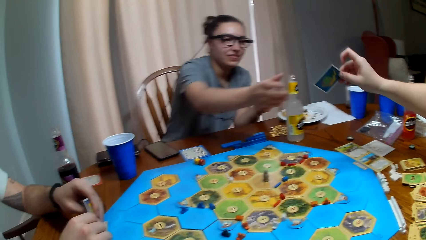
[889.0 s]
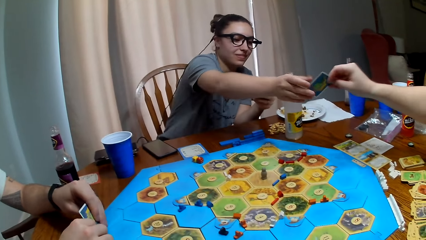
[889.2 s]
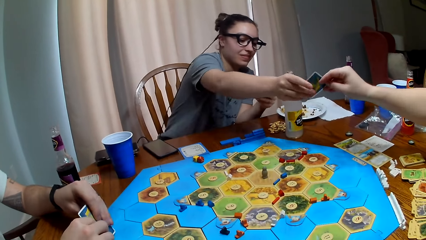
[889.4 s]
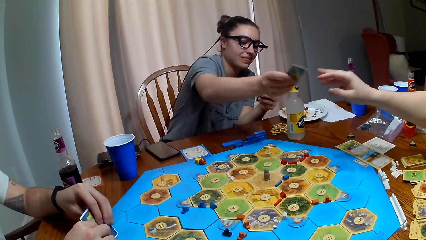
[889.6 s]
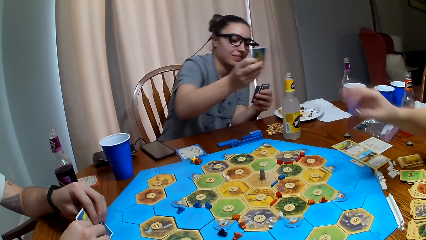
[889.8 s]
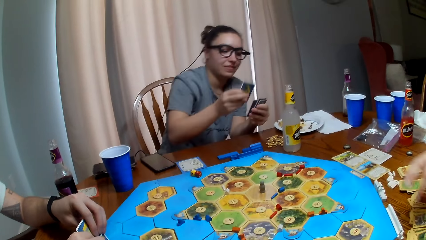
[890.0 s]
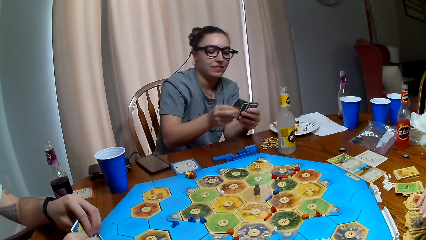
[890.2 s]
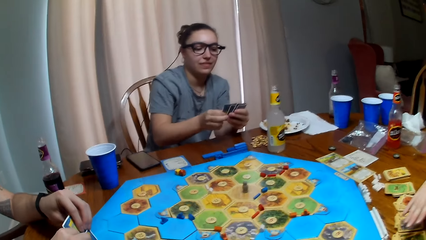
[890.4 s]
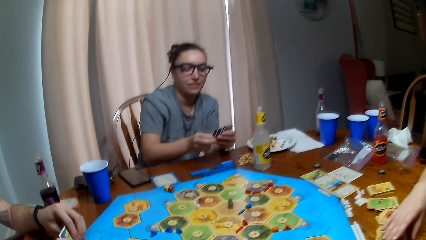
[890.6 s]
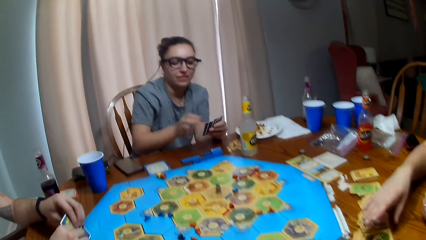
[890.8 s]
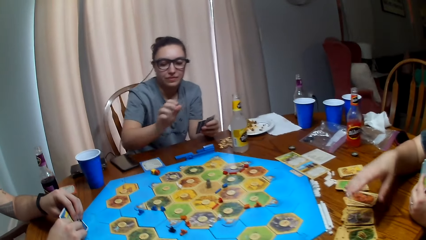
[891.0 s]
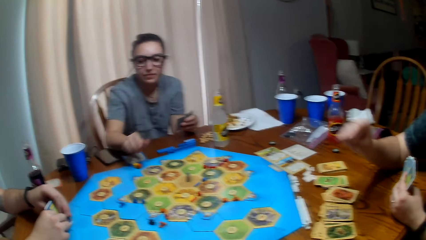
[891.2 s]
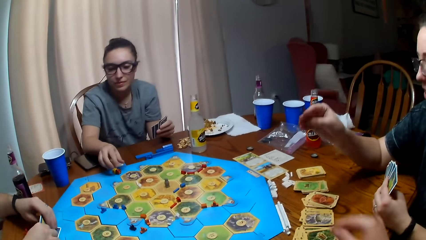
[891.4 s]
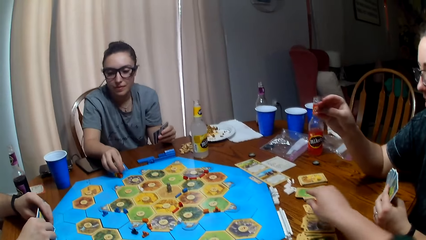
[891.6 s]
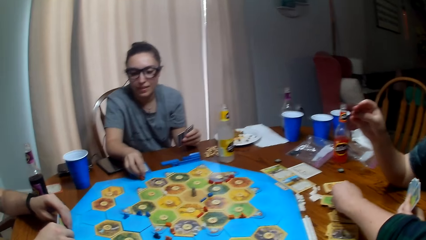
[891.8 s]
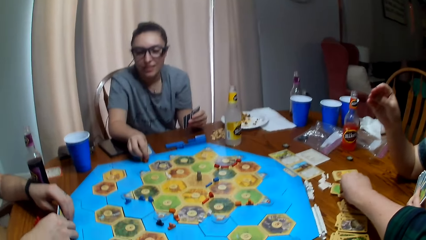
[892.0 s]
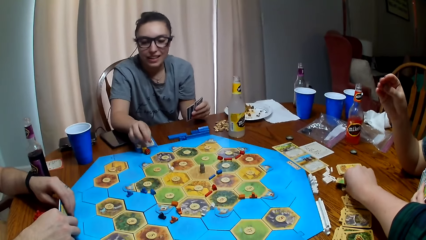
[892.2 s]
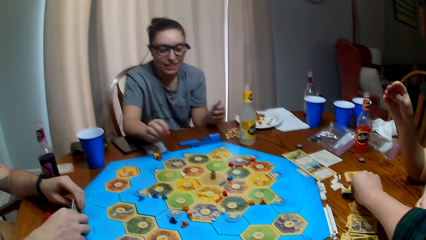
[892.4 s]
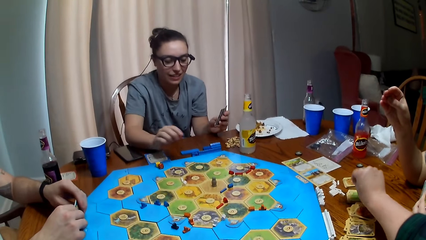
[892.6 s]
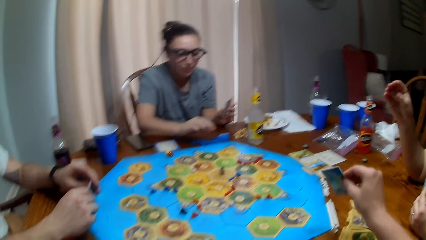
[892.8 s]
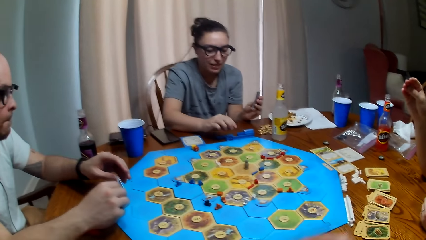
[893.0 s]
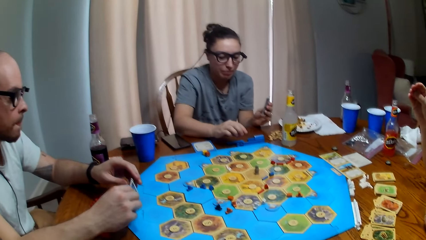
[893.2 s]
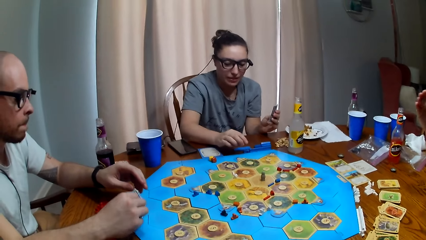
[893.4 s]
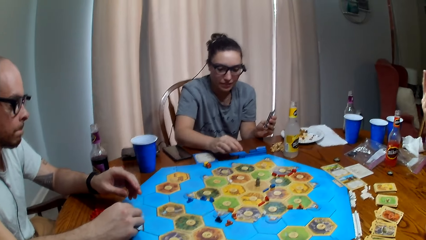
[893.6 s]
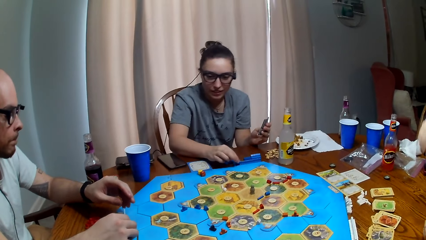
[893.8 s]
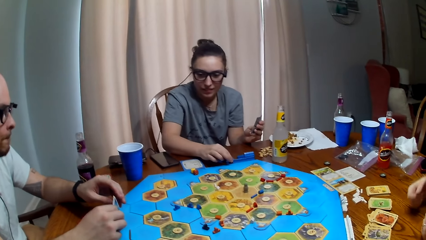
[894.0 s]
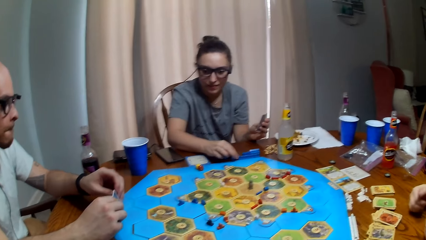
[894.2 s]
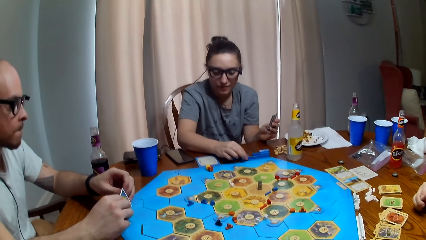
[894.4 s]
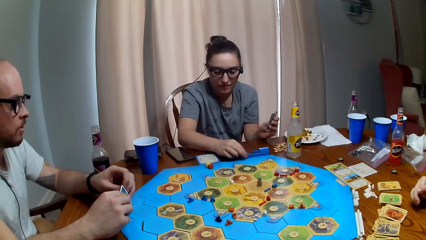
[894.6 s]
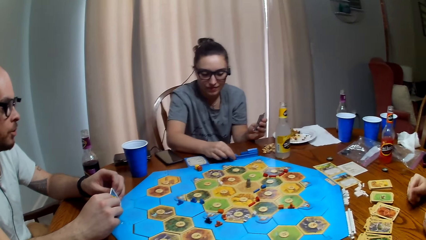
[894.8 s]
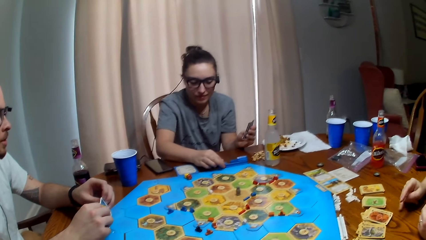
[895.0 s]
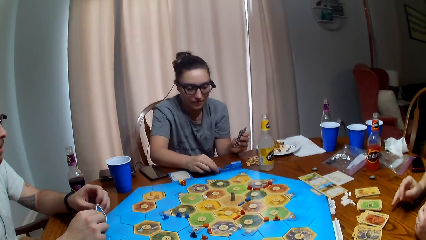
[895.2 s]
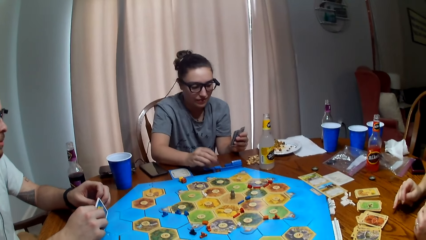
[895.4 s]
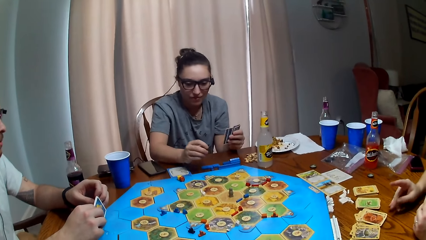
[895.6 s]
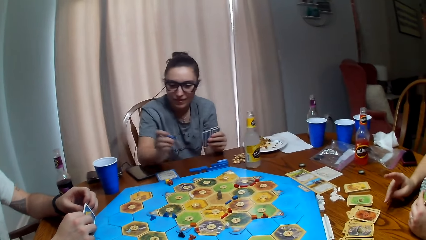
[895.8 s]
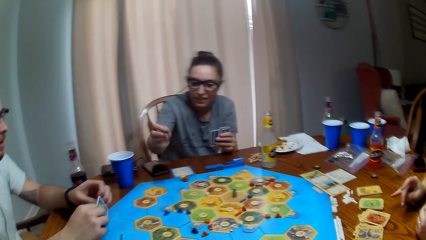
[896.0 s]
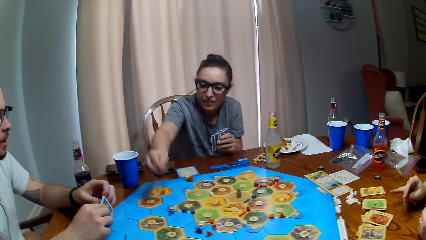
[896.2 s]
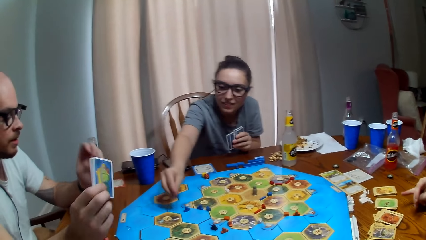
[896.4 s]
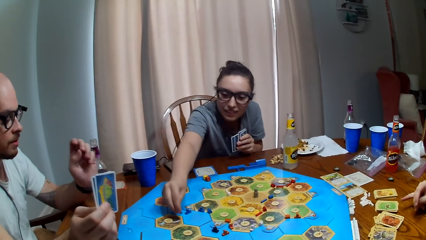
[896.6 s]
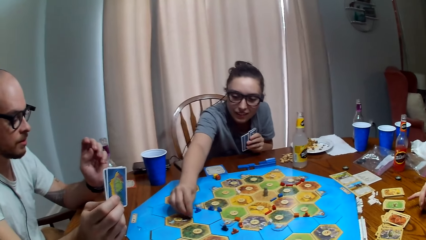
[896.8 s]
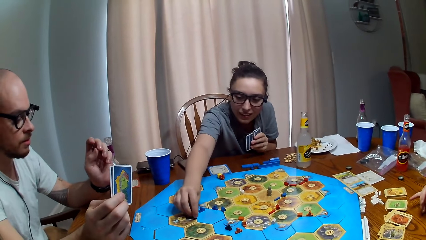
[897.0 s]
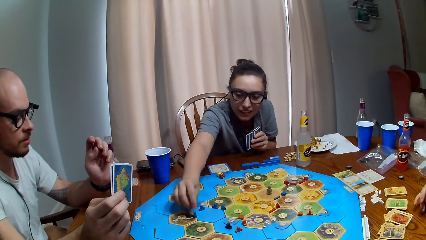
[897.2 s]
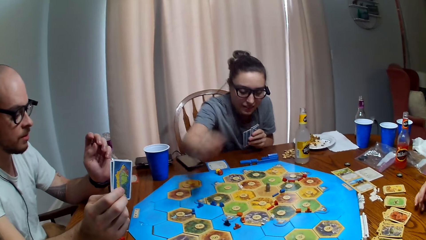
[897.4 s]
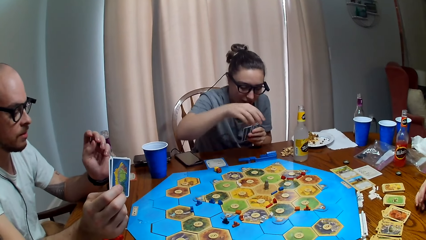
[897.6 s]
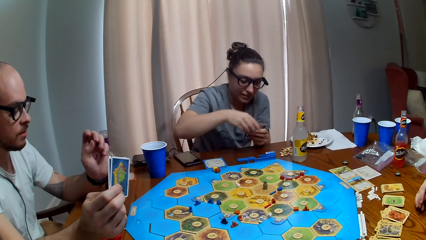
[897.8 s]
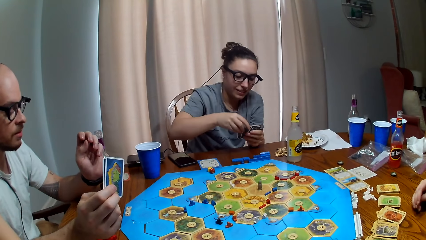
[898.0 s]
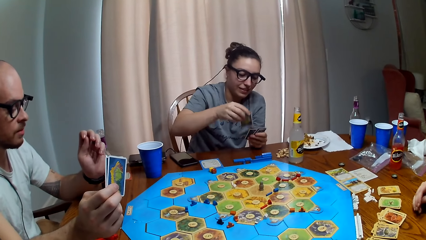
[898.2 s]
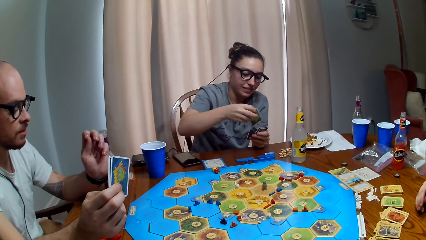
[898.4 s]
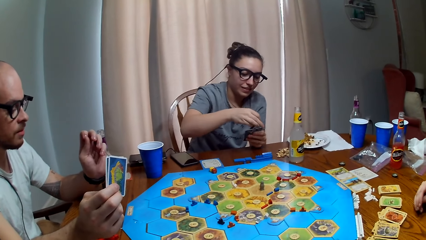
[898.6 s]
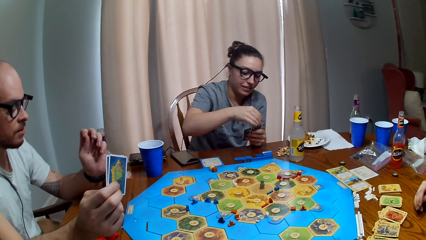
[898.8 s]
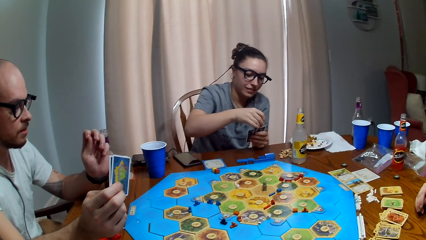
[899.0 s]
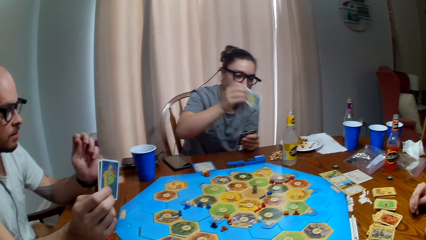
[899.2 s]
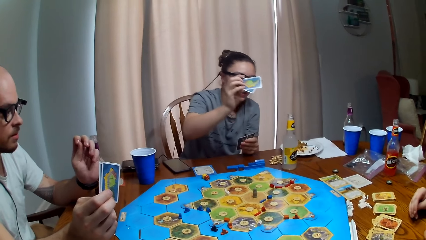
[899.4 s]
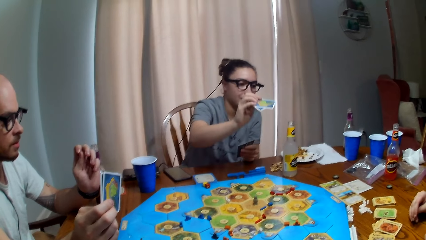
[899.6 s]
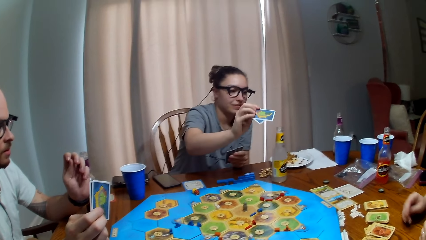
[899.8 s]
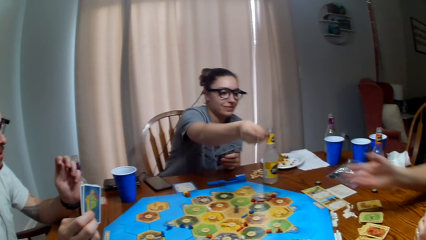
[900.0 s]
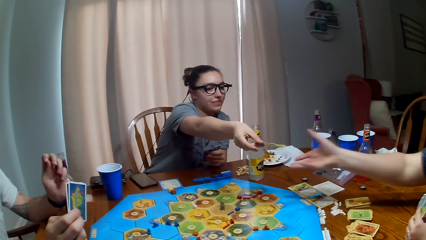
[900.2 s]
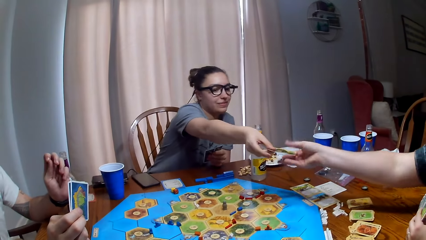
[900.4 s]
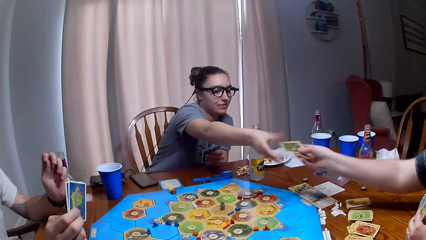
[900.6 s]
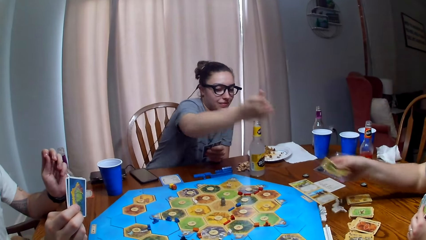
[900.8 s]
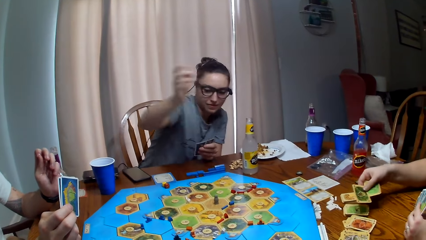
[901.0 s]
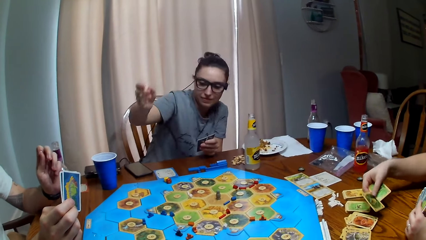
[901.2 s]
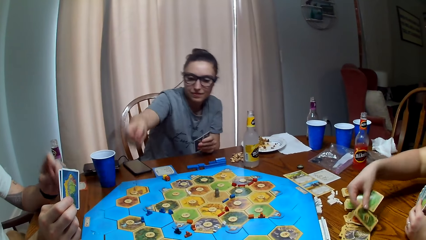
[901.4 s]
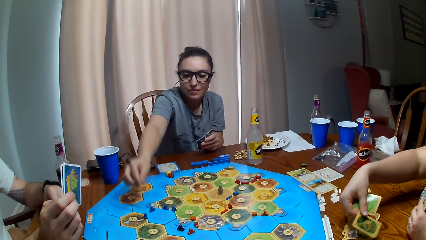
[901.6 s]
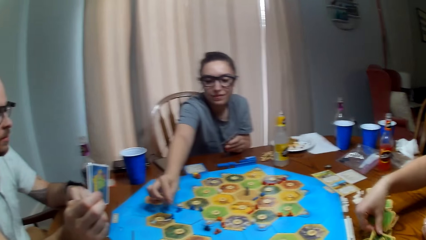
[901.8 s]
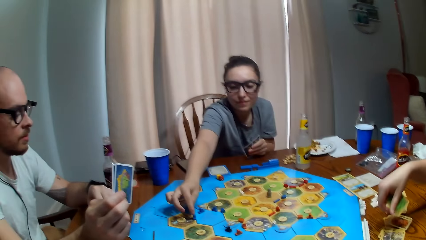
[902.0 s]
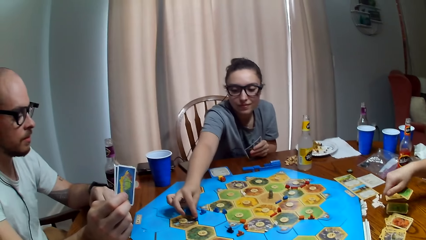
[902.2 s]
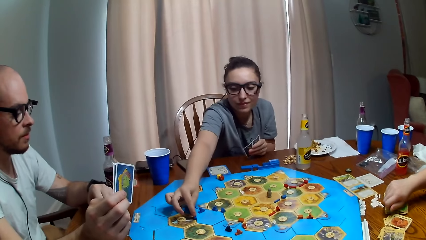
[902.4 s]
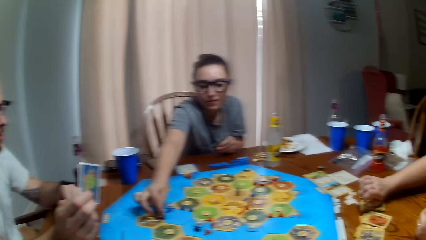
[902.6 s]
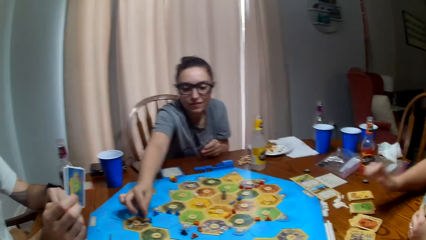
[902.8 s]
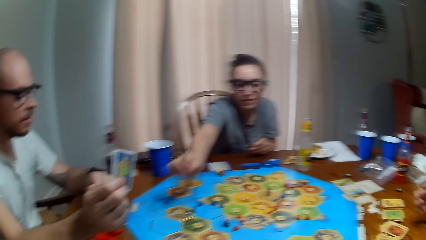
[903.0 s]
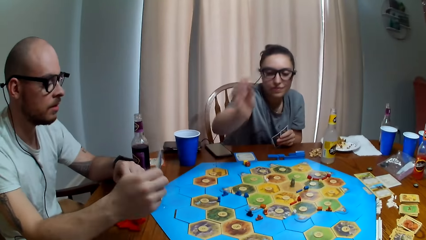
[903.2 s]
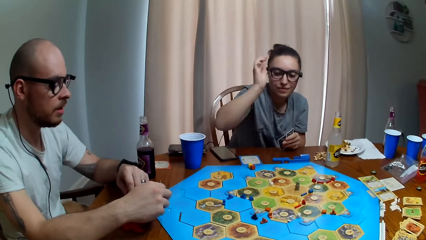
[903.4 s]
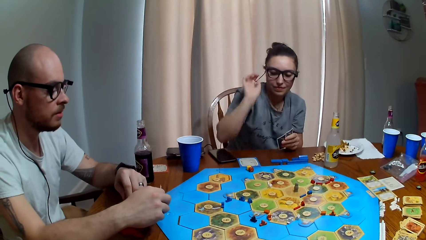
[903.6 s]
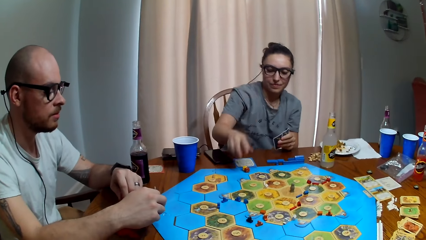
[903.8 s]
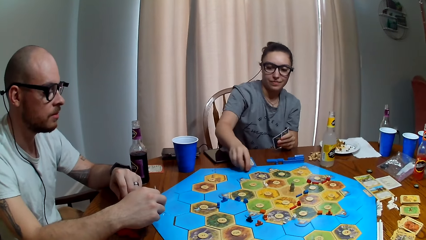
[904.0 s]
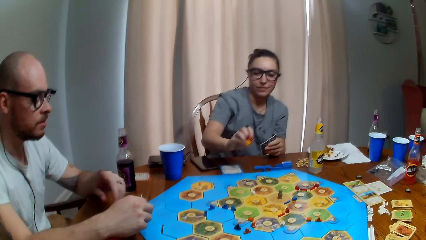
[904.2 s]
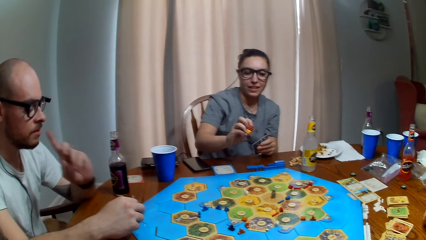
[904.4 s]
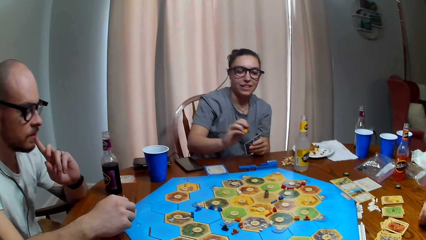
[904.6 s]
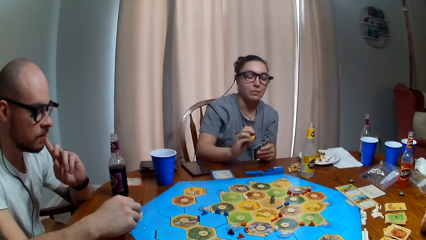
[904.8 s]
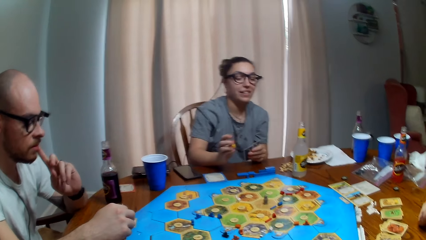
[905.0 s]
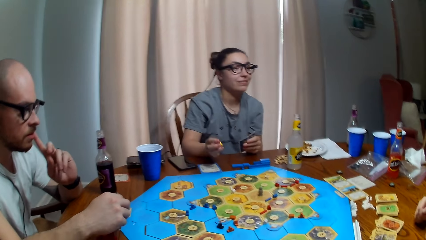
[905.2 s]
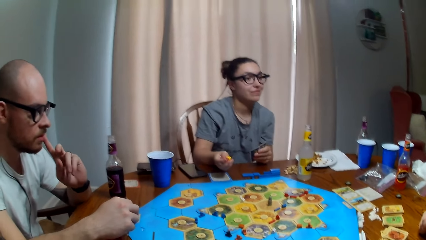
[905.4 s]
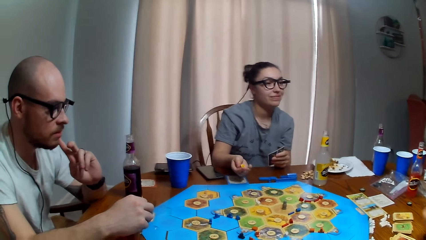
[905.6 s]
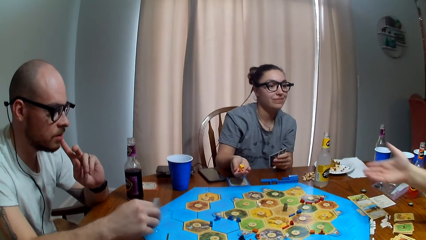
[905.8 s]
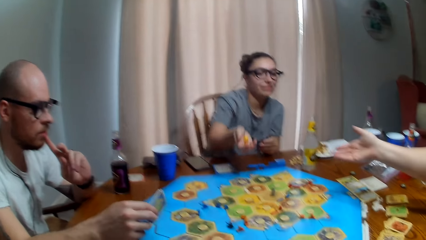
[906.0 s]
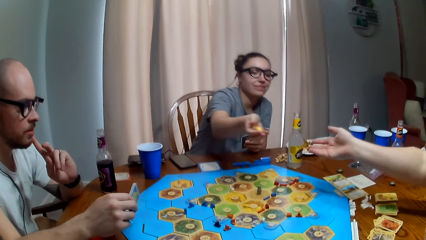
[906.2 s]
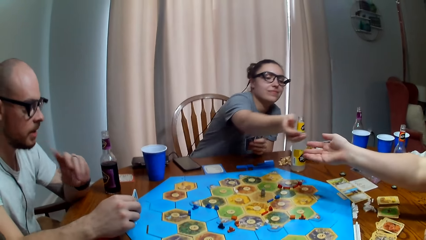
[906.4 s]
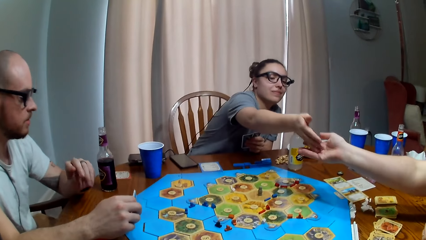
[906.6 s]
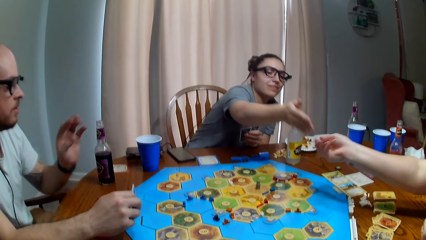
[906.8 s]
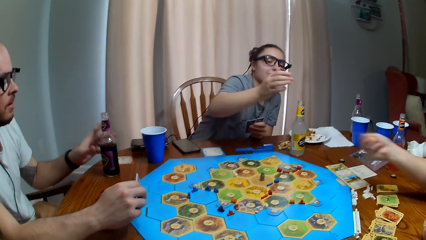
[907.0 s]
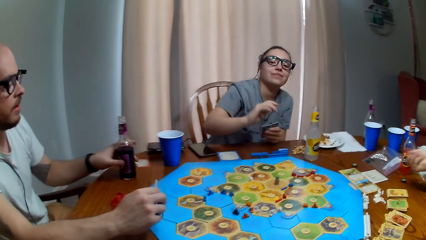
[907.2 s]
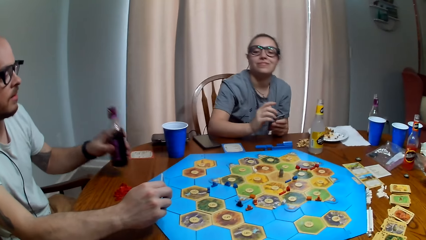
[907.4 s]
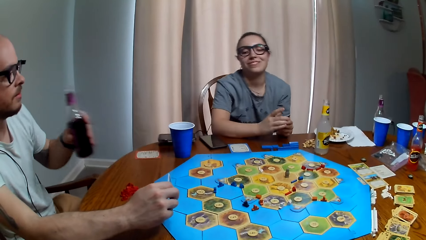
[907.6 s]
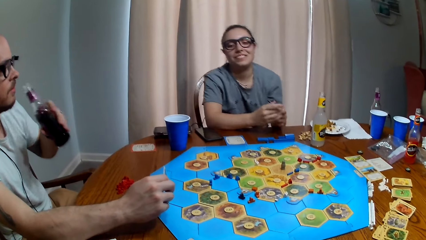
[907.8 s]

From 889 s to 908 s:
A person passes a card to another person. The camera wearer picks a card from the table. The other person talks. The other person puts a brick or dice on the board. The other person gives the first person cards. The other person places the cards on the table. The first person puts a card down. The other person picks up the dice from the table. The other person passes the dice to the first person. A third person takes a drink from the table.
